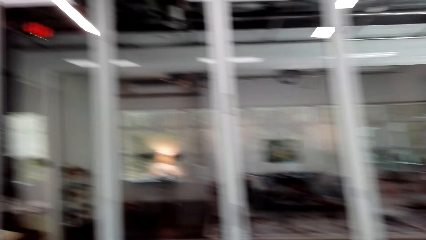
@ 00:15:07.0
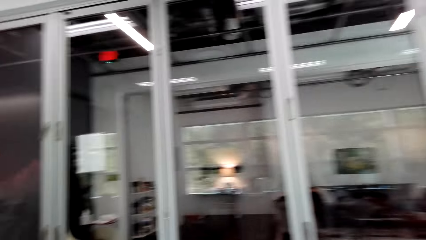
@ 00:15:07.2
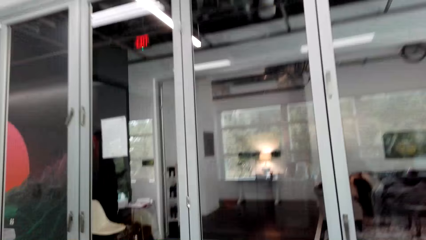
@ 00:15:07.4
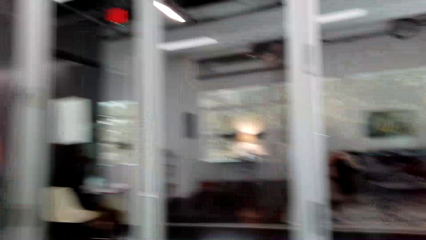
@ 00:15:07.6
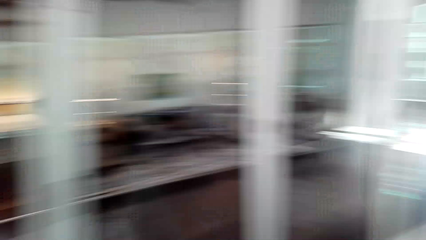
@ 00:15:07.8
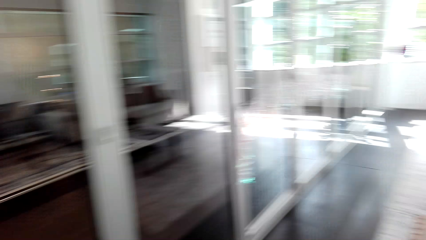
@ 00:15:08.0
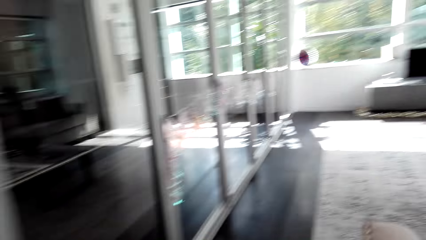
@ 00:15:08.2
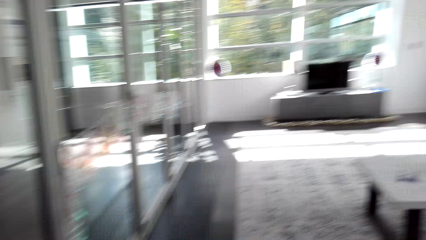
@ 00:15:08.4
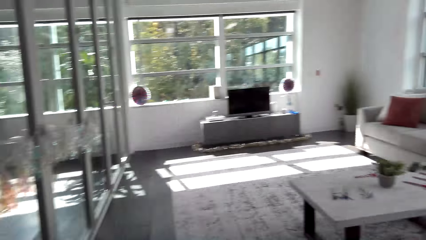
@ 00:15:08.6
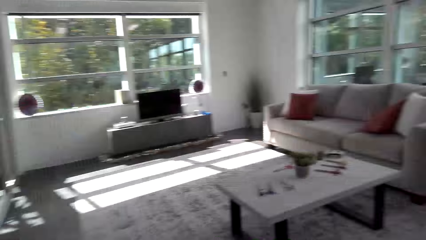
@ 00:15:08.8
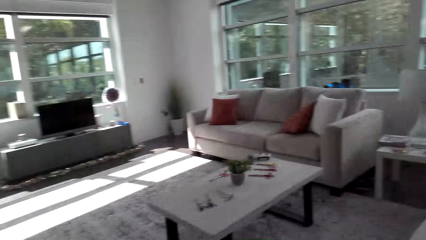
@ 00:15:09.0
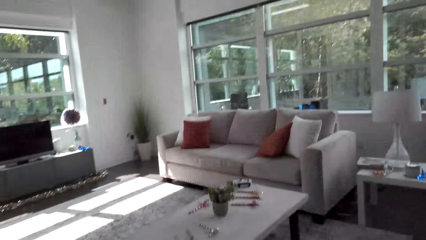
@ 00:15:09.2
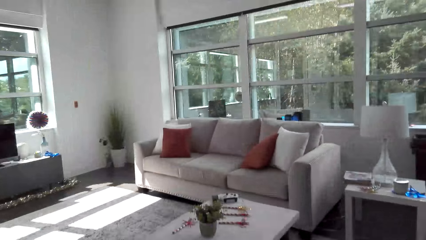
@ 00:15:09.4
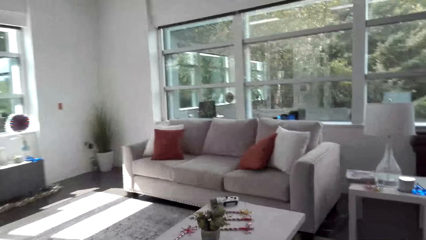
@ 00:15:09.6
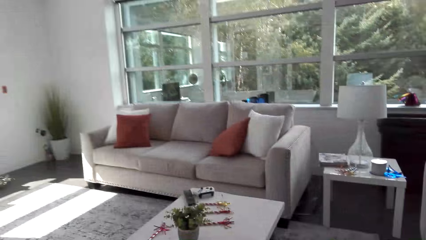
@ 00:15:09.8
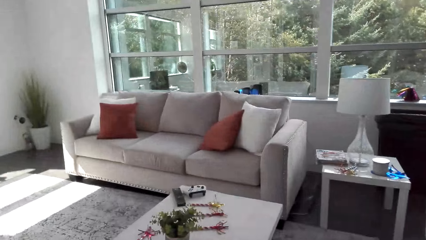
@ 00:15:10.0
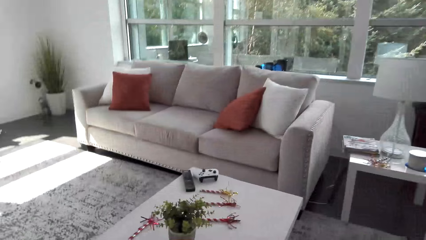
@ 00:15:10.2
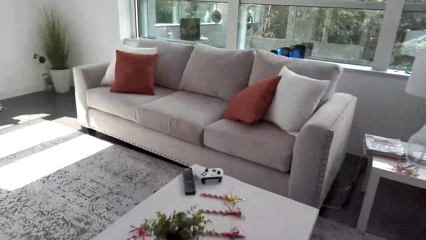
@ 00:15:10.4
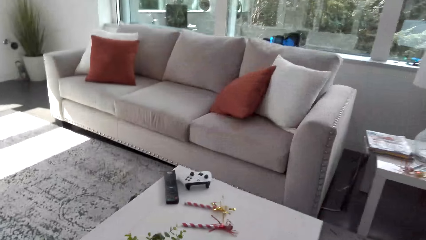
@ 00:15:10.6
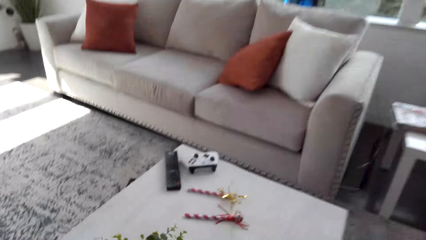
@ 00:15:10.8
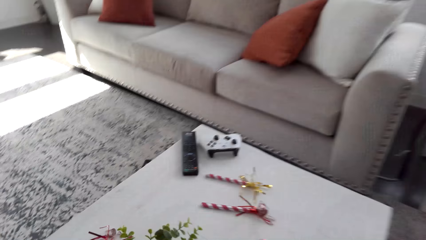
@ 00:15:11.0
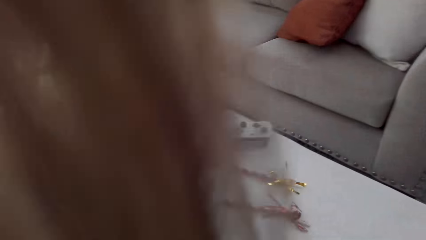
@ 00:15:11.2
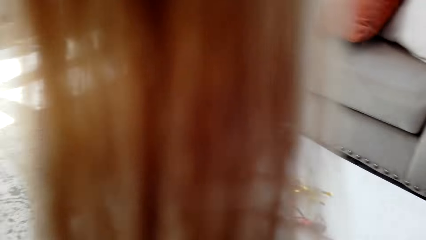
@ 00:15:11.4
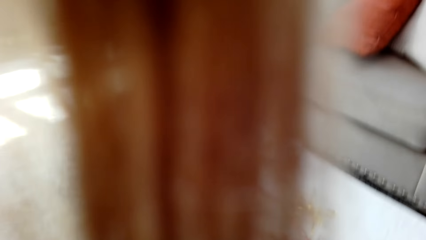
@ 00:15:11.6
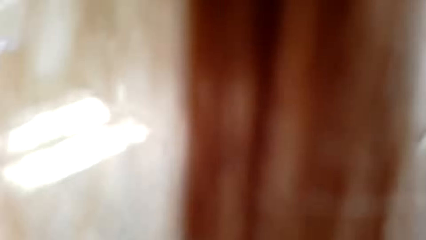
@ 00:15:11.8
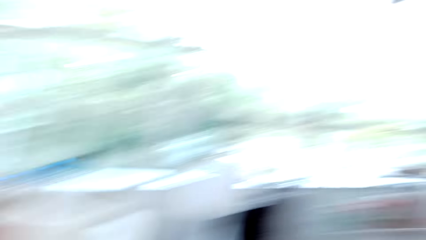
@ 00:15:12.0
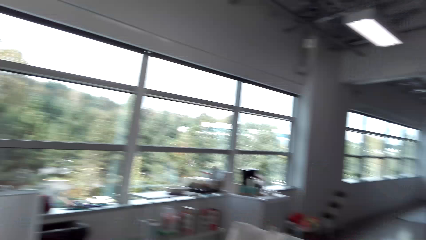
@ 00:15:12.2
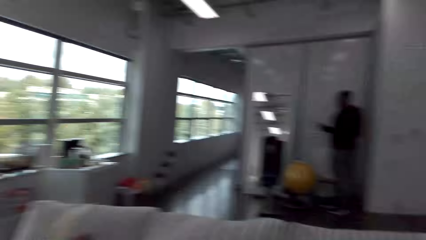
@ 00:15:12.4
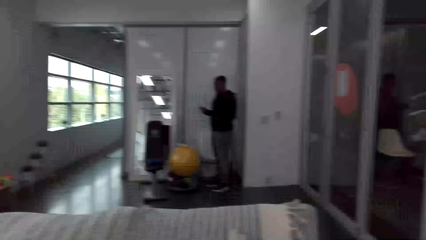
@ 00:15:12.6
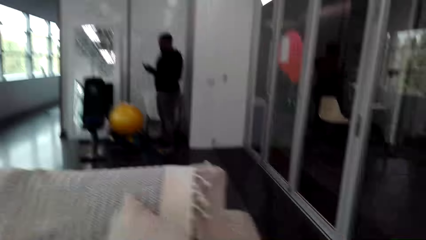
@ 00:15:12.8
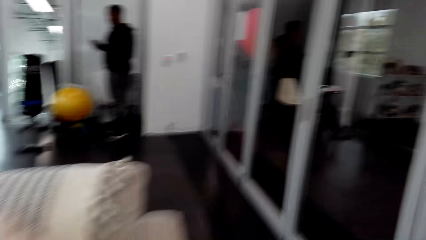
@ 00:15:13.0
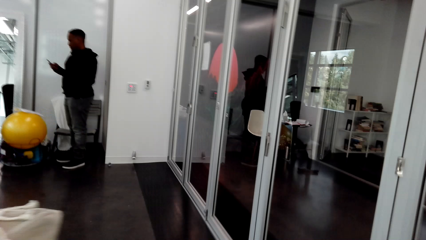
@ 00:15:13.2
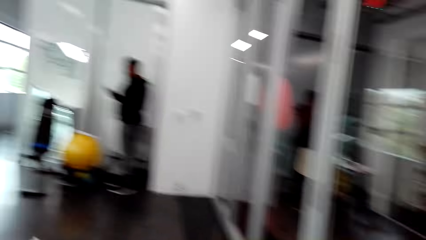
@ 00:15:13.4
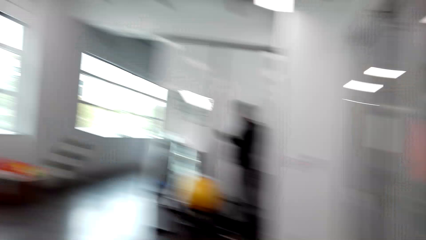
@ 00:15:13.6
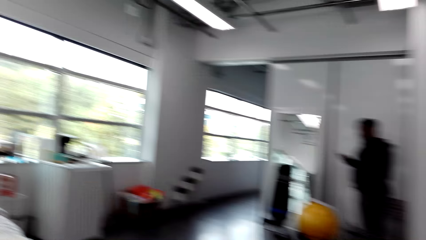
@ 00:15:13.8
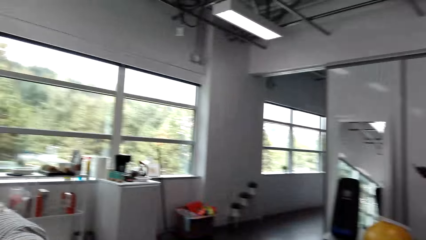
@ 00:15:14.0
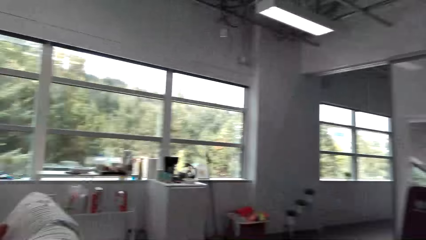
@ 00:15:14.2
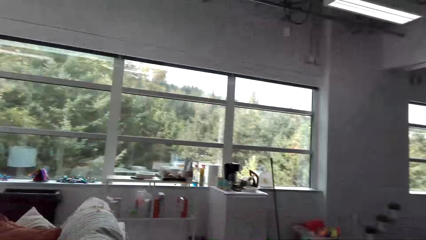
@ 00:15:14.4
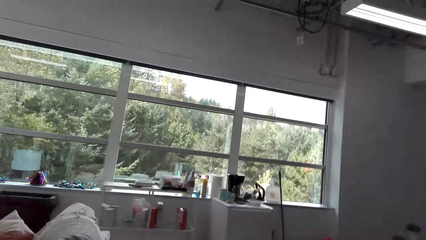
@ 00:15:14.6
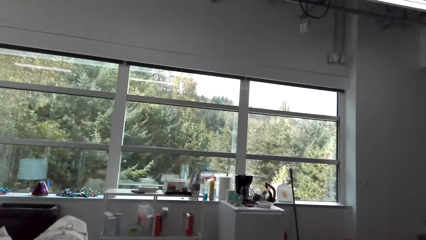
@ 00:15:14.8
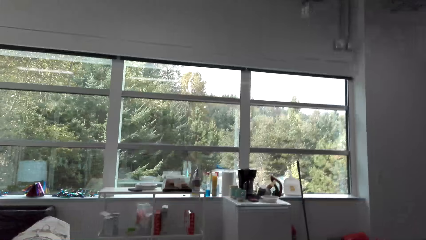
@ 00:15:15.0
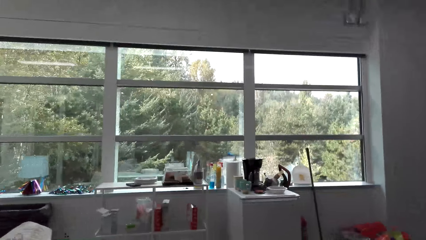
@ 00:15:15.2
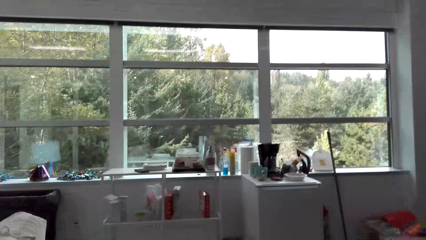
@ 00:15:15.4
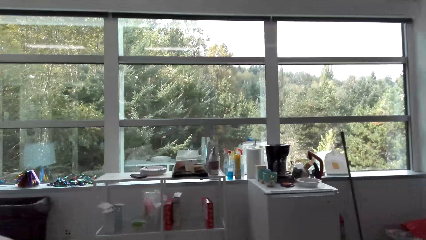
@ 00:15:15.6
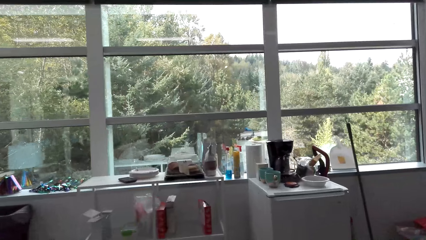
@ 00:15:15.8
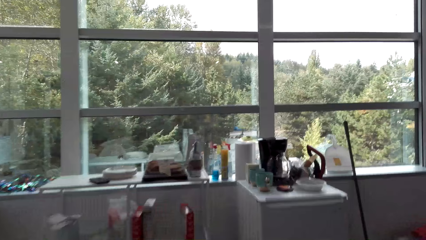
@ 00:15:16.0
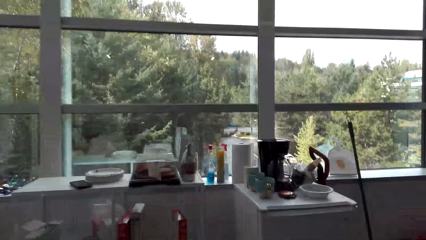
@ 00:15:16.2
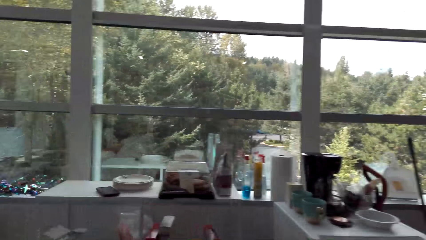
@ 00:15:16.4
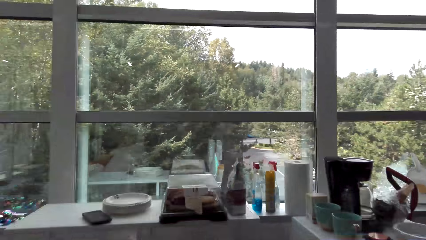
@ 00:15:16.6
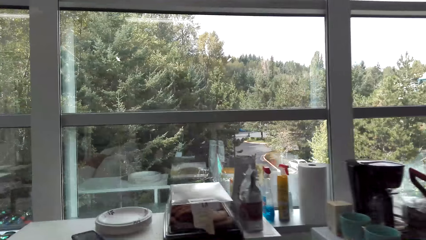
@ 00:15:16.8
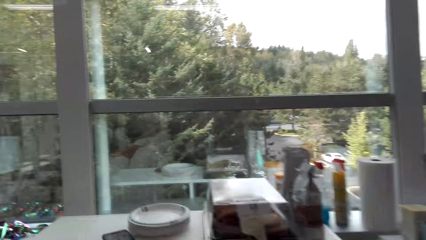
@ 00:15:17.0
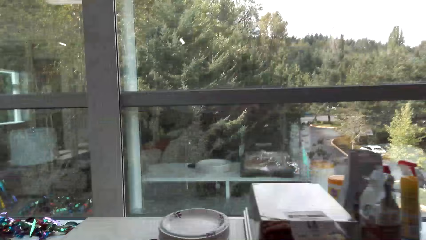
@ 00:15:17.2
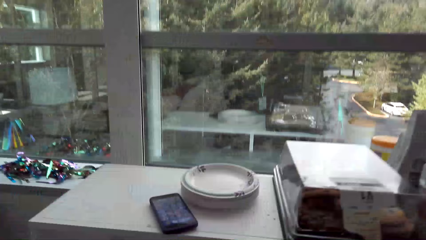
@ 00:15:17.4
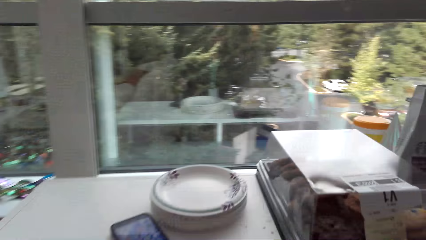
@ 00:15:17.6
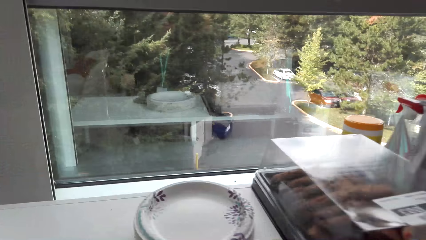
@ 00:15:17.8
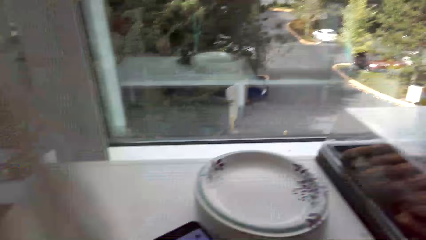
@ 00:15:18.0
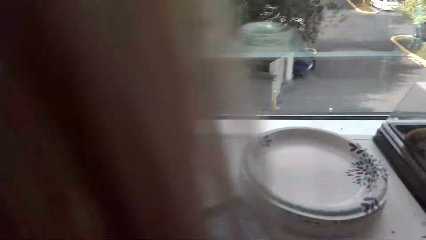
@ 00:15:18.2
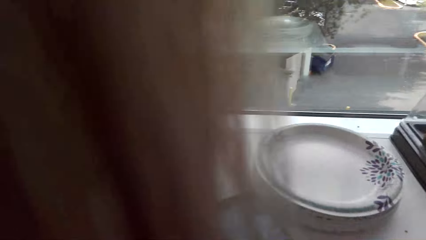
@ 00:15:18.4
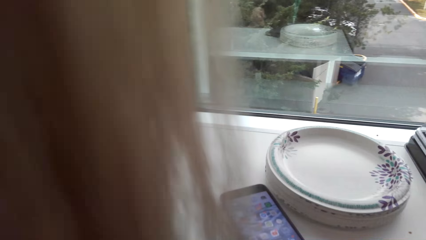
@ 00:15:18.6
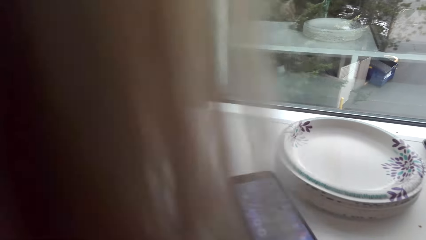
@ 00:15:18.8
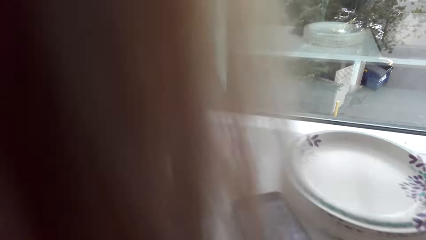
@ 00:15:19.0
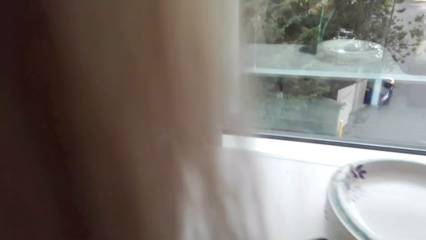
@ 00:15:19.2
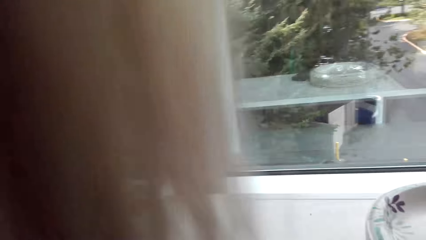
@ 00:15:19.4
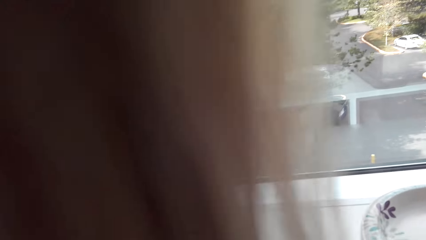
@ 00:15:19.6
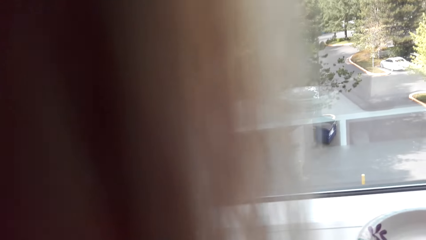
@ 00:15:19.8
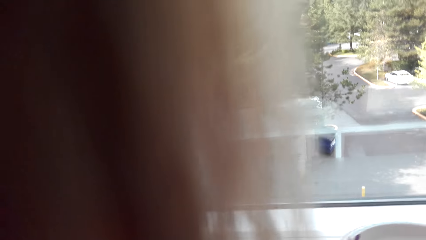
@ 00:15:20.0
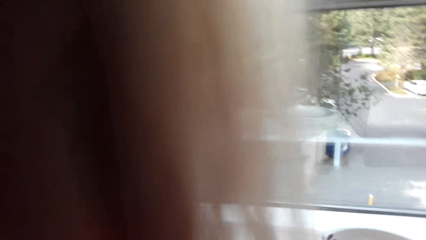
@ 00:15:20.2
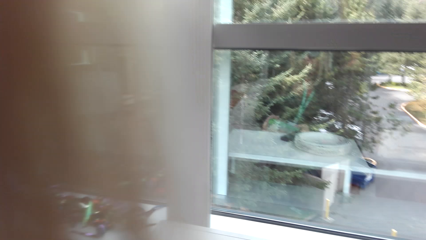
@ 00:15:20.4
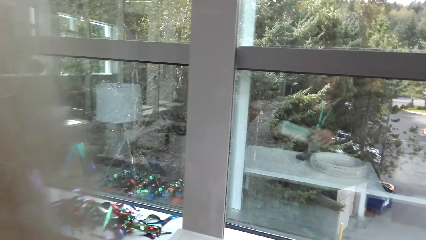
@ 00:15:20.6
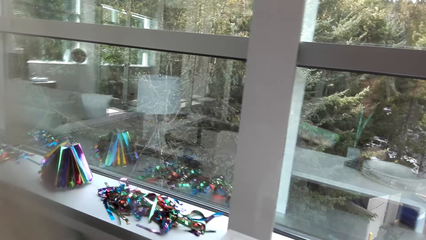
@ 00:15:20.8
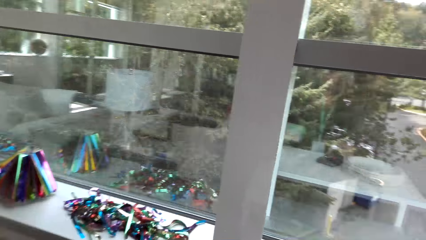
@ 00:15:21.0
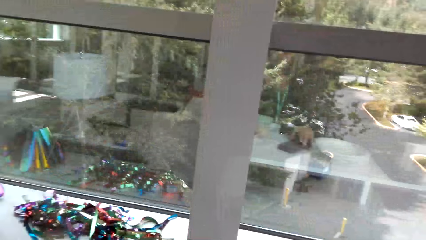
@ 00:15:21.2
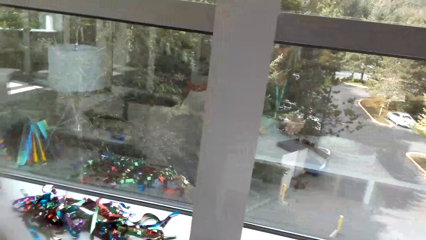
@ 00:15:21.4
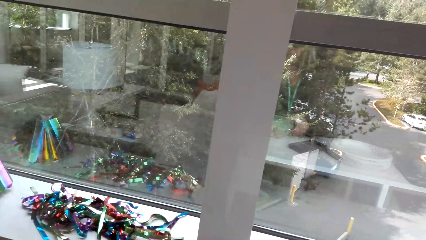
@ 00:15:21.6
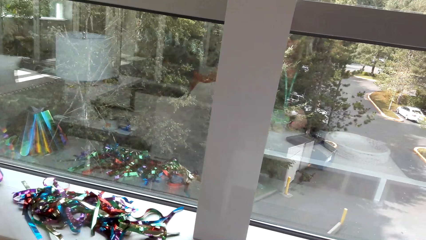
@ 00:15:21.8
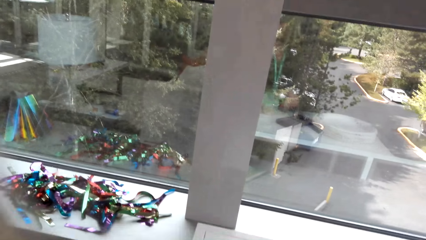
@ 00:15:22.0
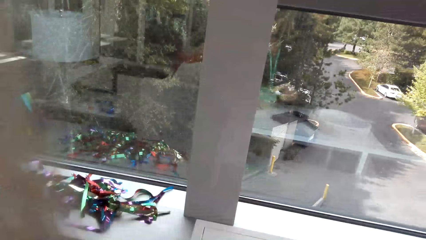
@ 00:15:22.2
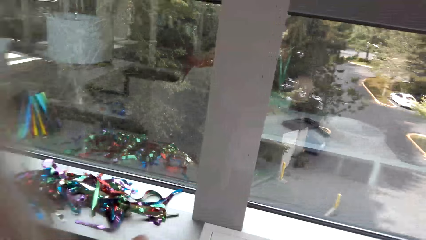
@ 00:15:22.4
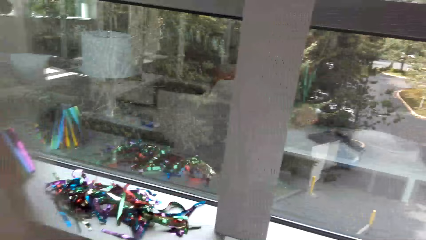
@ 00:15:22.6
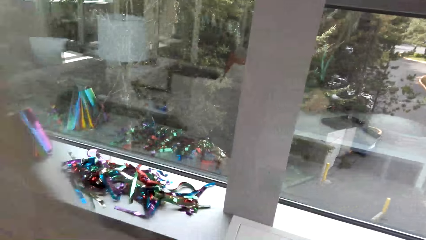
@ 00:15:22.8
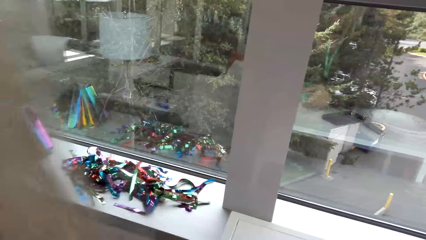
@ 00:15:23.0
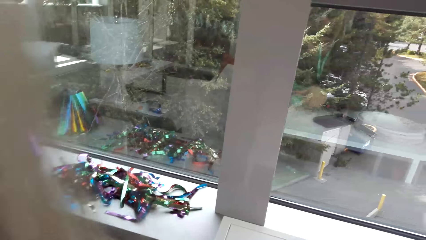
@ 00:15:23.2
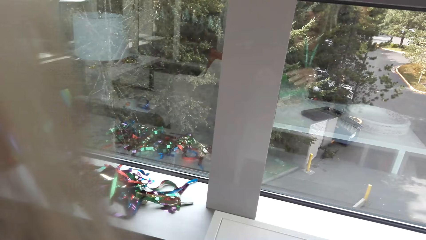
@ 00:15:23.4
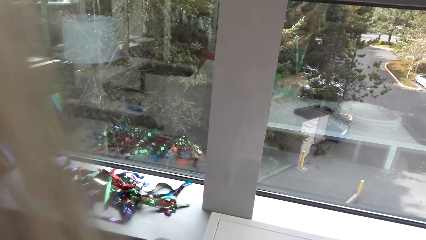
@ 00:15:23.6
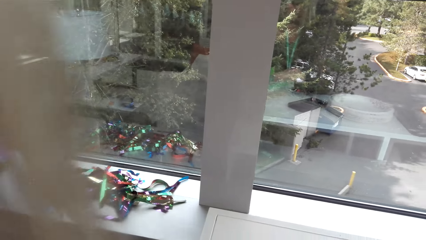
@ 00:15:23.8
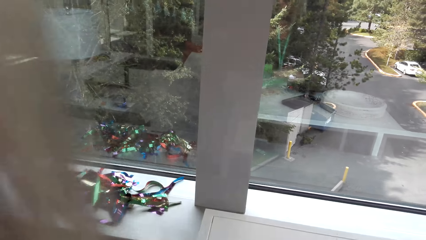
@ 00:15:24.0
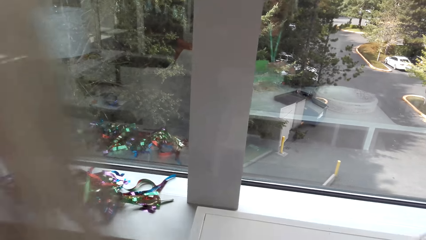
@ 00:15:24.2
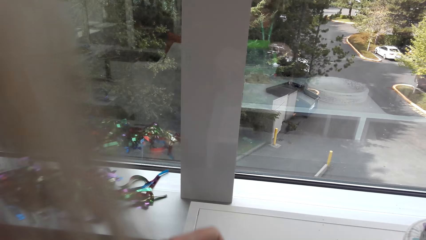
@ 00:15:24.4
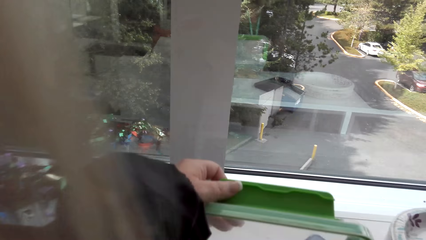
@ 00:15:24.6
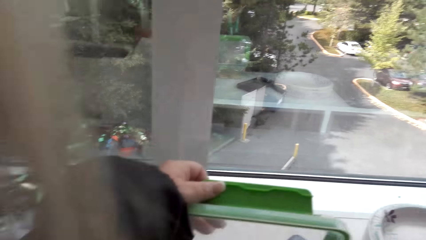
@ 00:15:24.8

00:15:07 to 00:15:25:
A man stands at the corner of the room. The camera wearer takes a dish of cookies. They open the lid of the dish with cookies.
